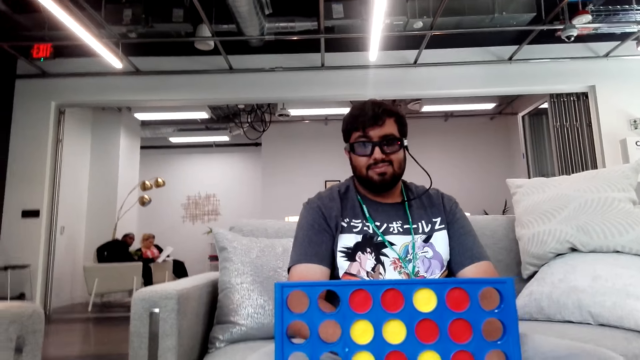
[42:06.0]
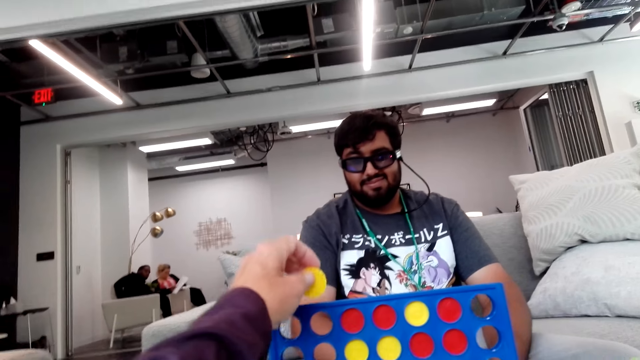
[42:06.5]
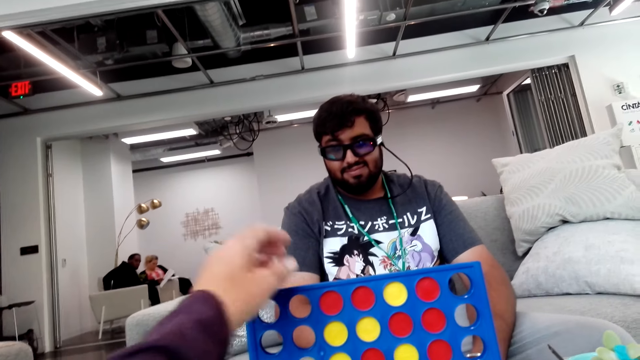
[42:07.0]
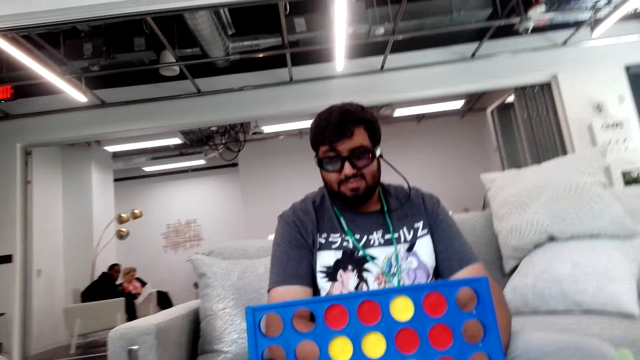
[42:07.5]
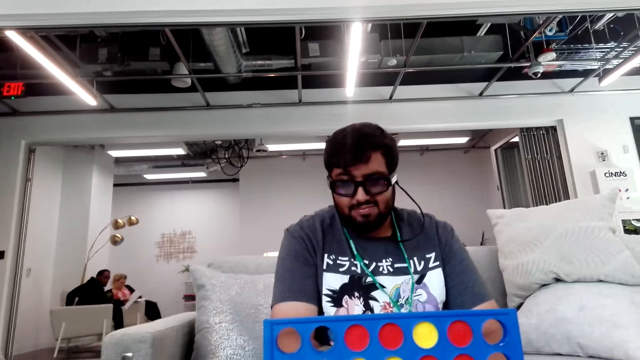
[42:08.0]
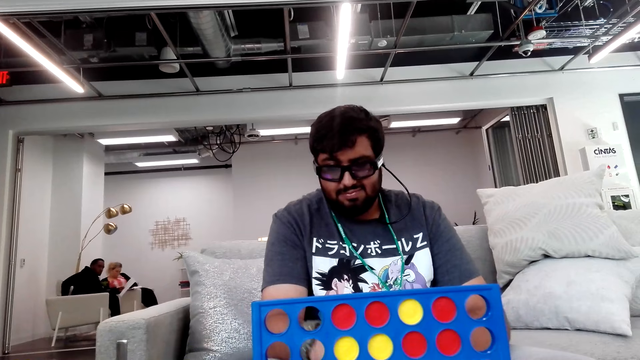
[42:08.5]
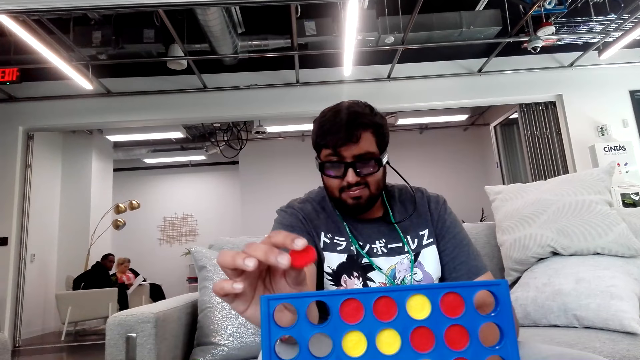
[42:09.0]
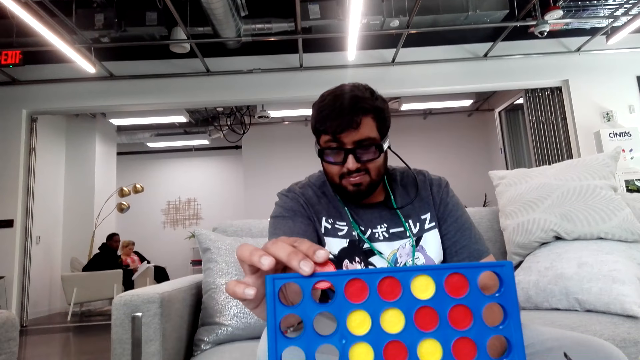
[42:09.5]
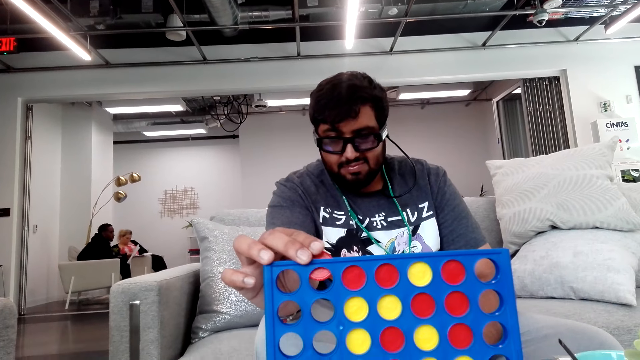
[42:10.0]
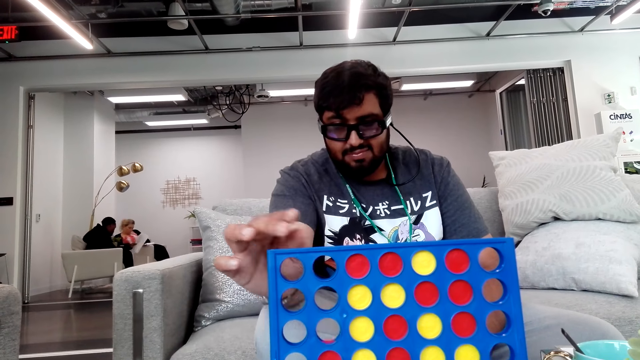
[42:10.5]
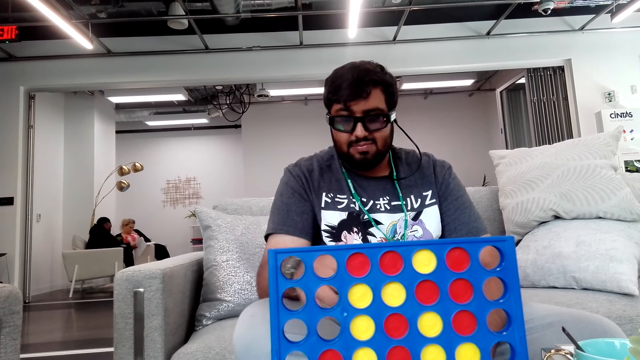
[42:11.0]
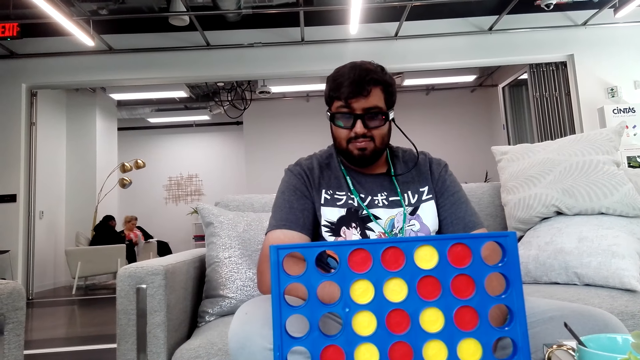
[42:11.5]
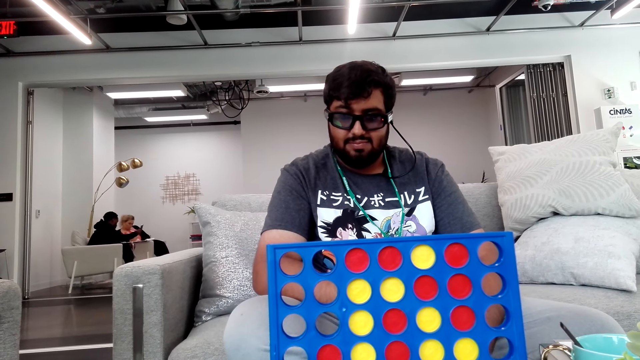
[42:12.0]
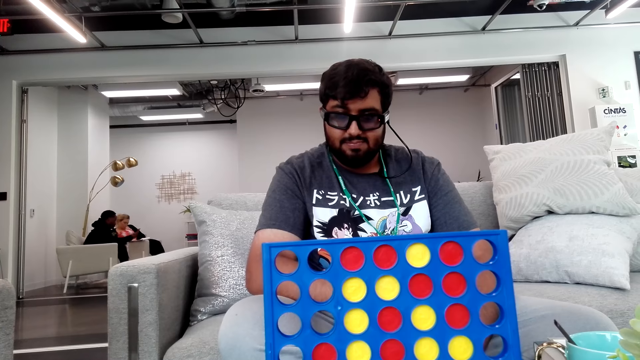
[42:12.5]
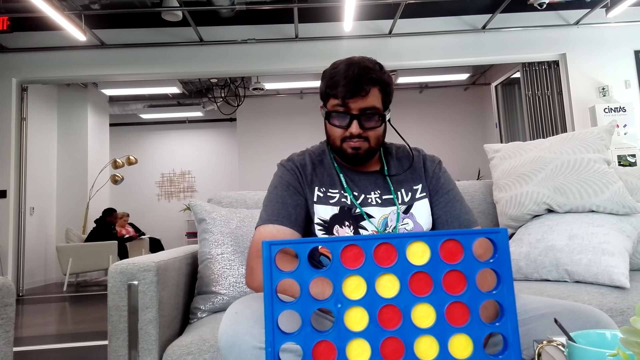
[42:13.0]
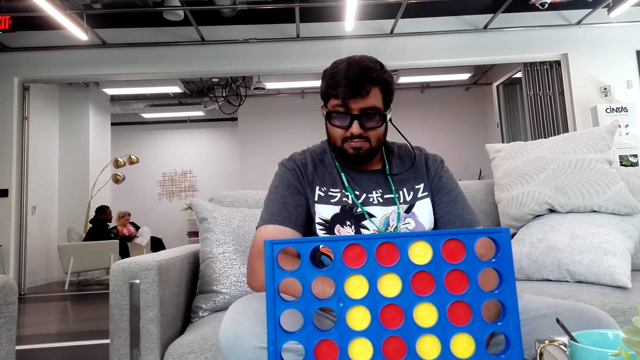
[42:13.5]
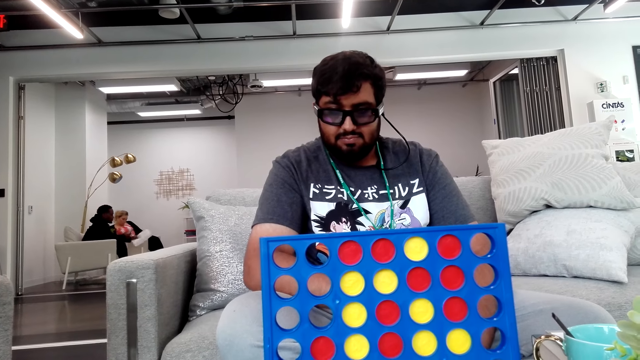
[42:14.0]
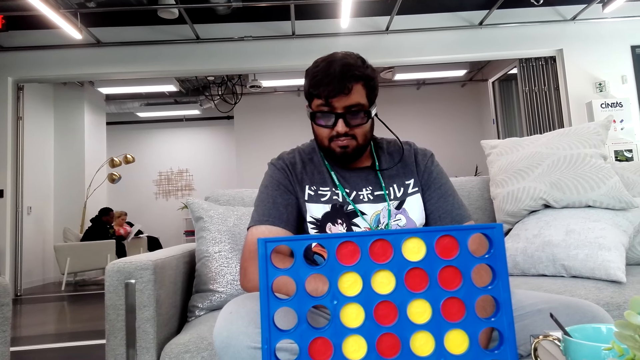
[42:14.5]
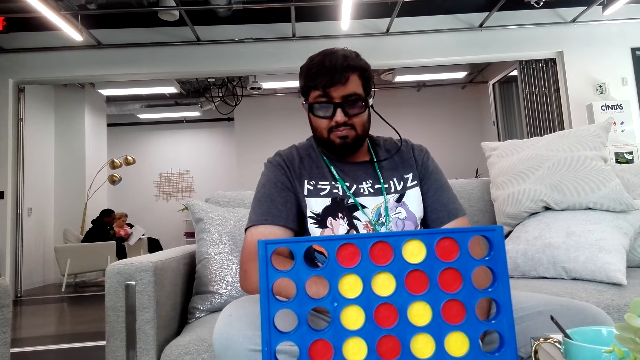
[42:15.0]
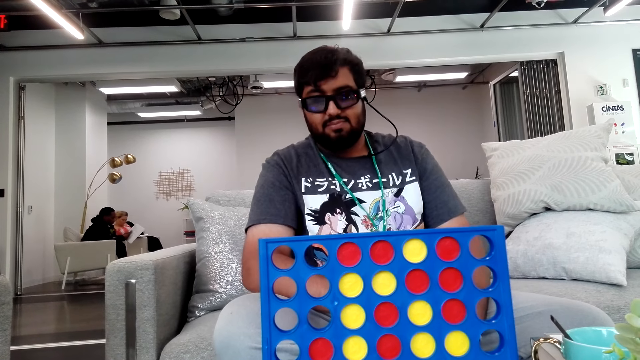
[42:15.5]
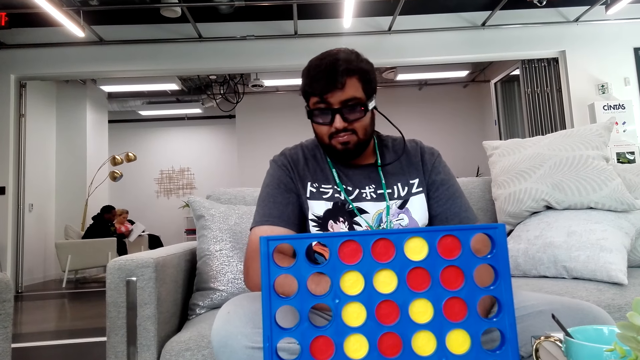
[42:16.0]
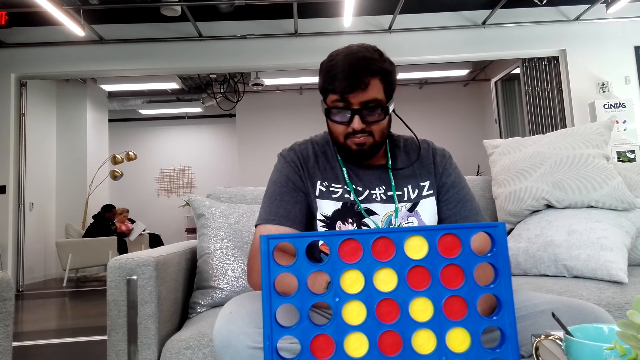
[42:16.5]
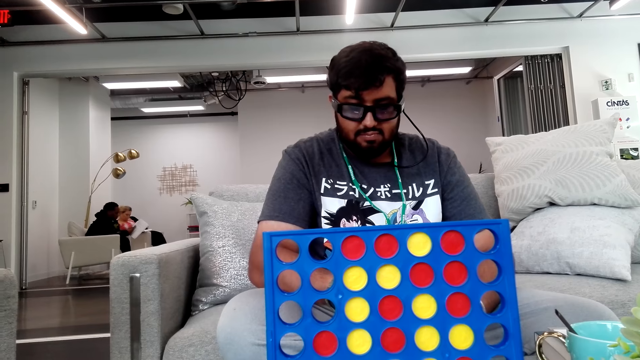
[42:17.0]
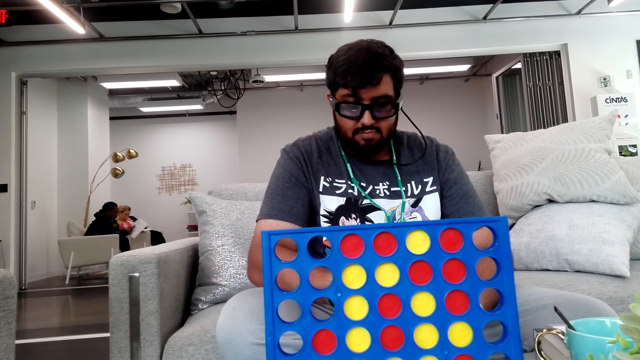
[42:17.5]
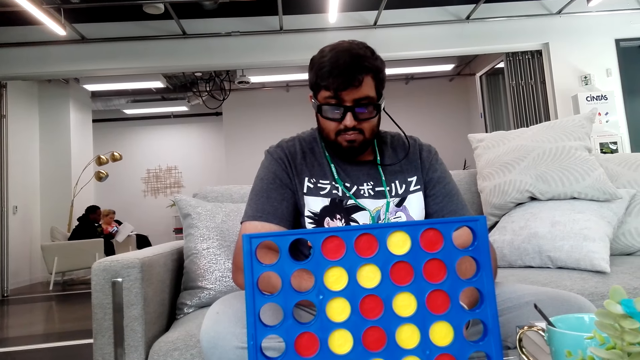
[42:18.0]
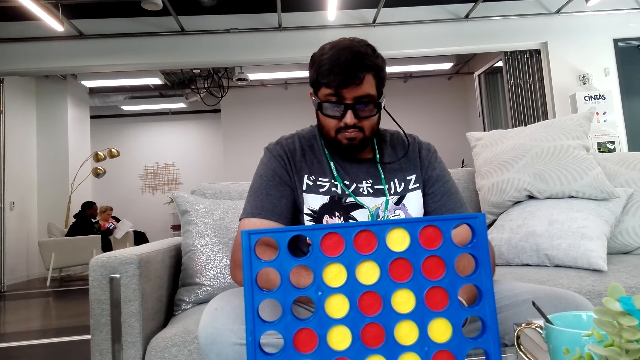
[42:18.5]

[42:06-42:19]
The camera wearer plays the Connect 4 game and puts a chip in the Connect 4 board. A person puts a chip in the Connect 4 board and plays the Connect 4 game. The person moves the upper body.

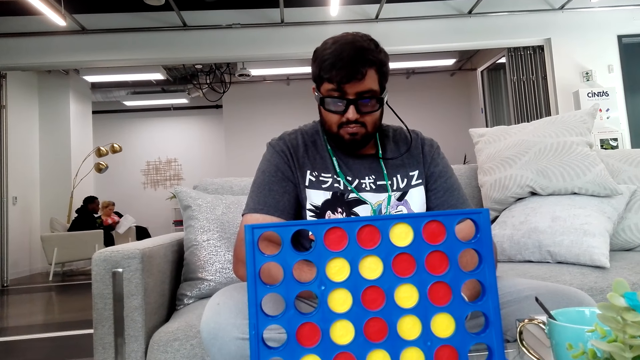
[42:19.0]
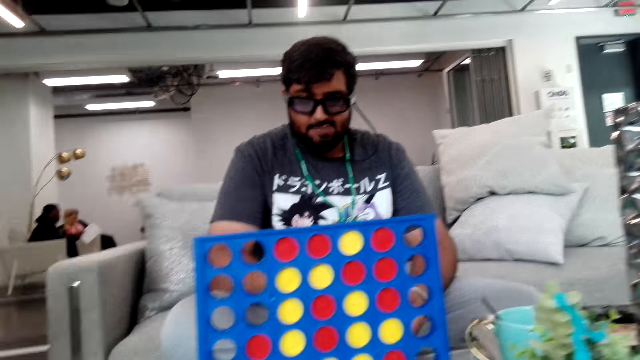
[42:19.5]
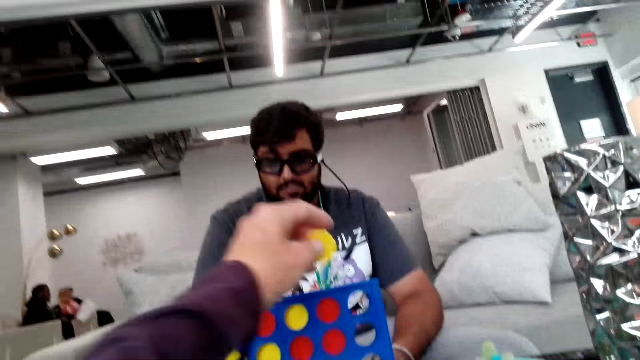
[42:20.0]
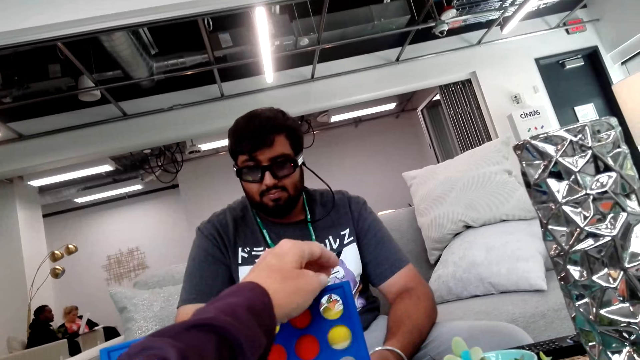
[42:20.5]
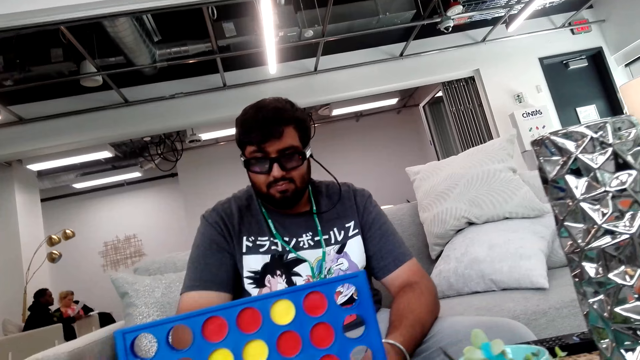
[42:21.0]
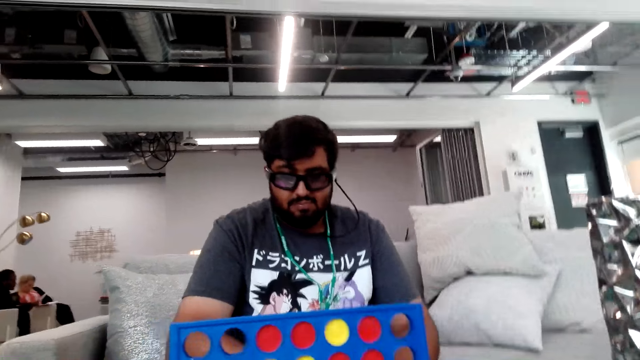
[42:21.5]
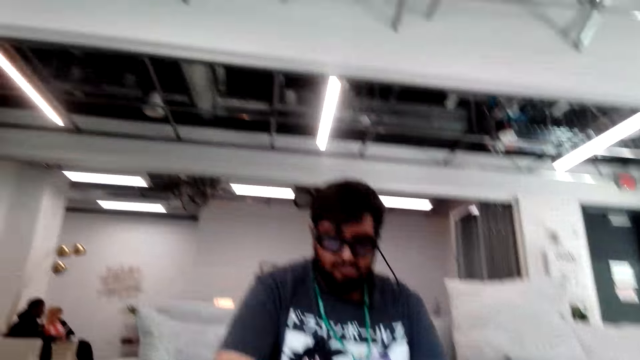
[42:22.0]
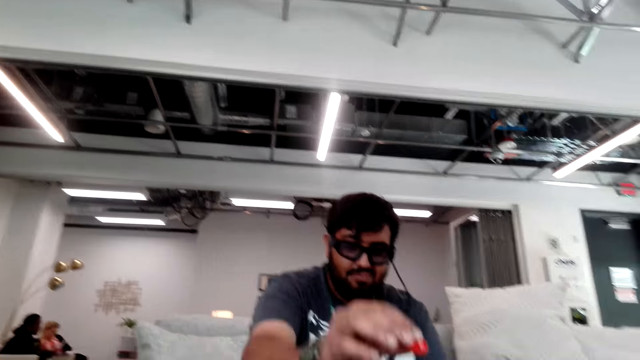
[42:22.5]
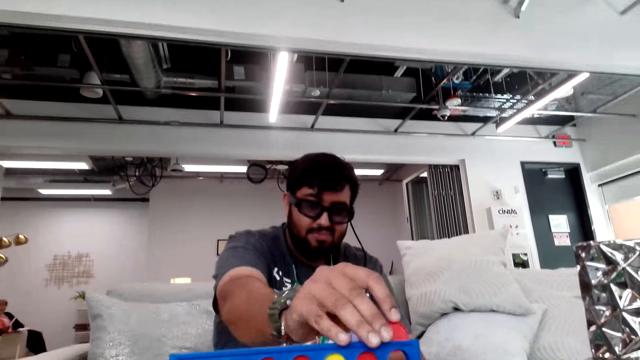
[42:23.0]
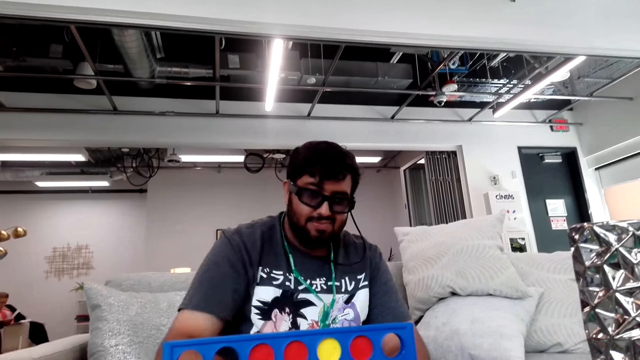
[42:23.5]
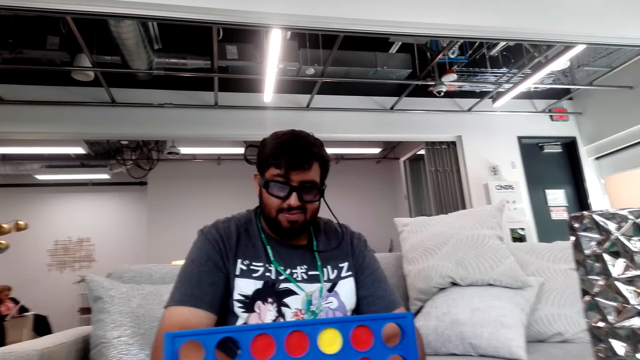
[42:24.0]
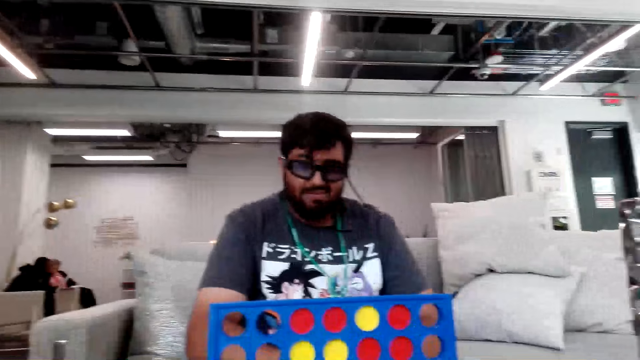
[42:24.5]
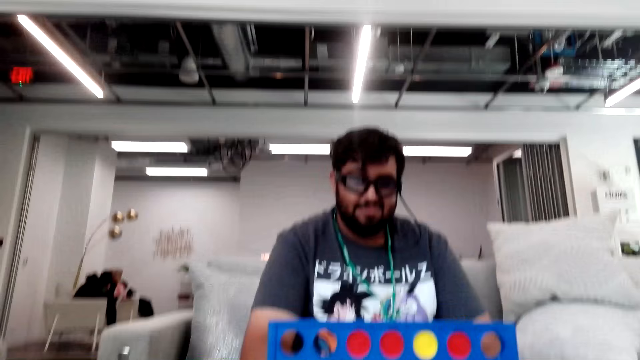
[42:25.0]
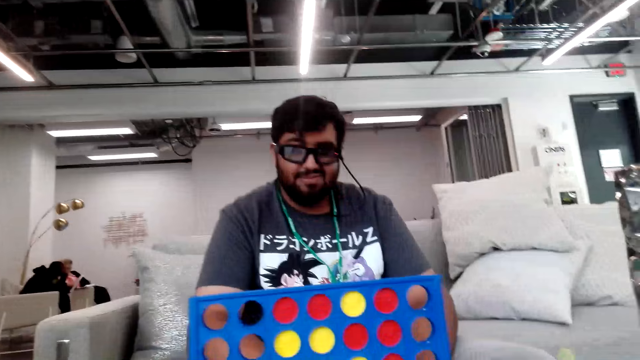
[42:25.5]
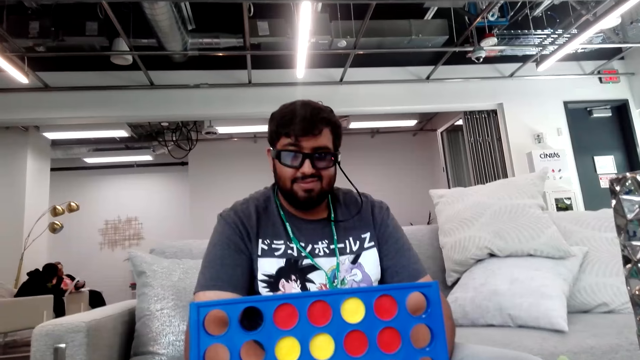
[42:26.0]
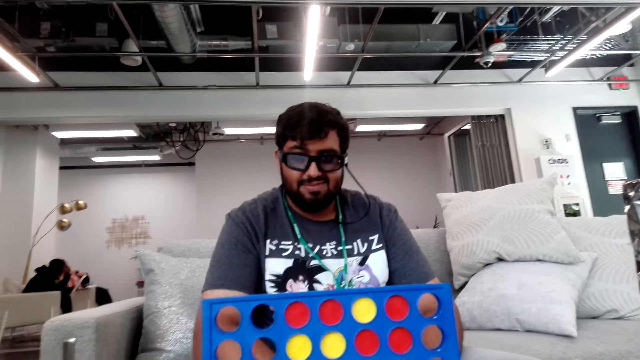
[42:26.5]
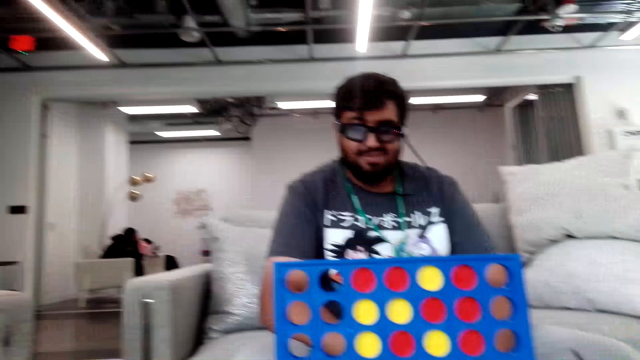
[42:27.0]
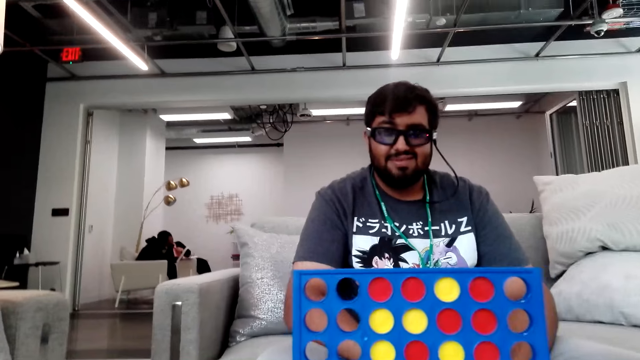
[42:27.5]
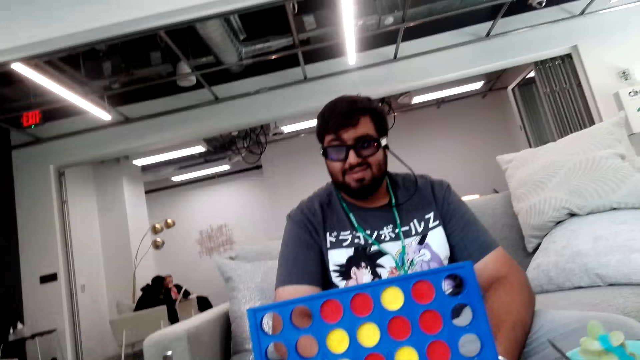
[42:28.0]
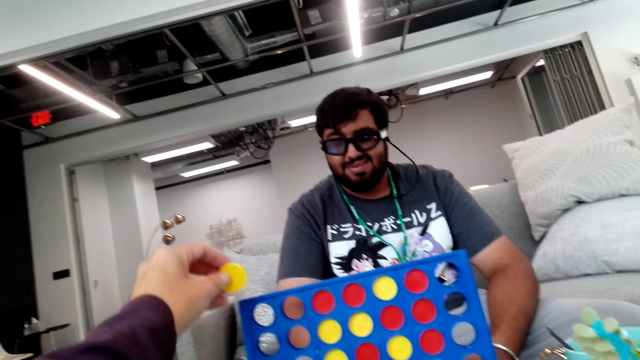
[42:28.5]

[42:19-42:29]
The camera wearer puts a chip in the Connect 4 board and plays the Connect 4 game. A person puts a chip in the Connect 4 board and plays the Connect 4 game.
